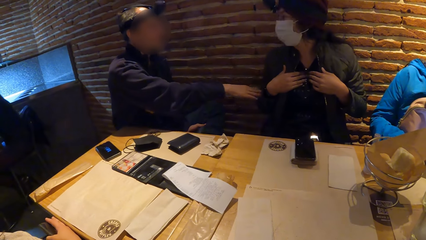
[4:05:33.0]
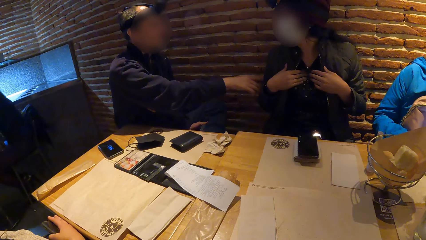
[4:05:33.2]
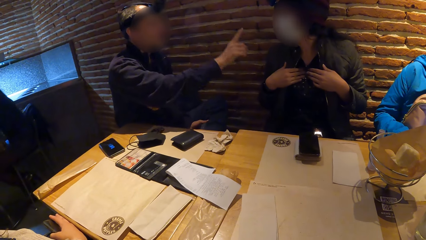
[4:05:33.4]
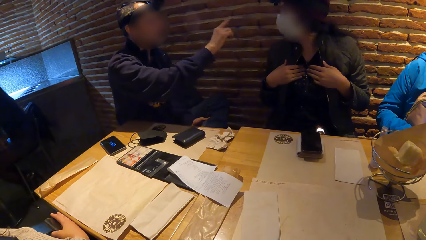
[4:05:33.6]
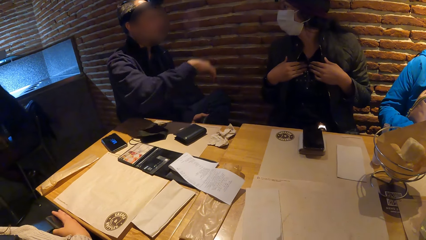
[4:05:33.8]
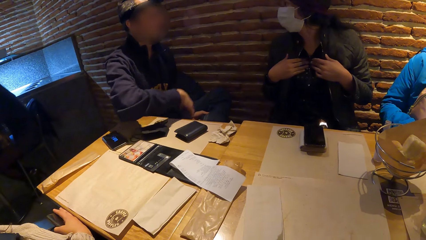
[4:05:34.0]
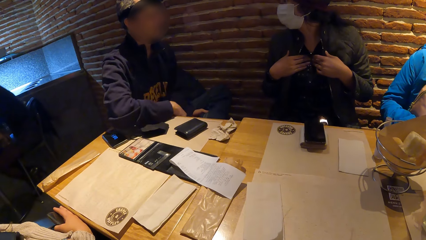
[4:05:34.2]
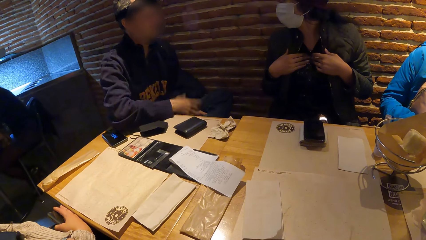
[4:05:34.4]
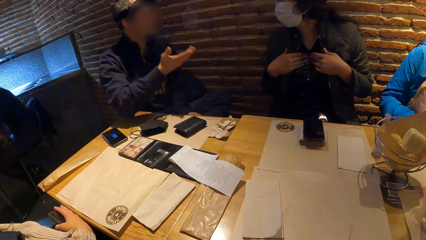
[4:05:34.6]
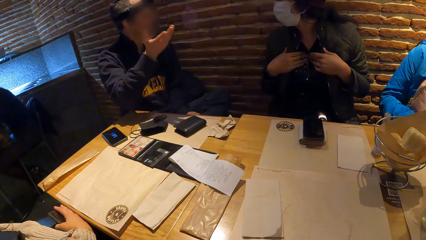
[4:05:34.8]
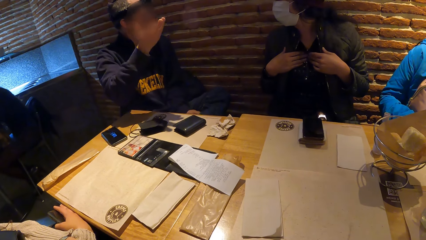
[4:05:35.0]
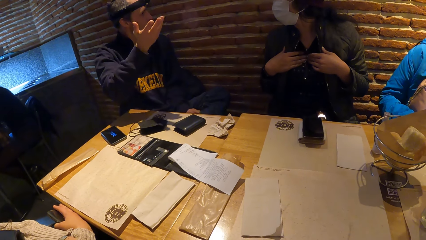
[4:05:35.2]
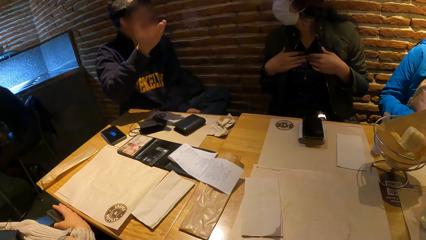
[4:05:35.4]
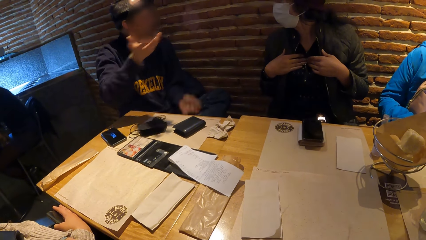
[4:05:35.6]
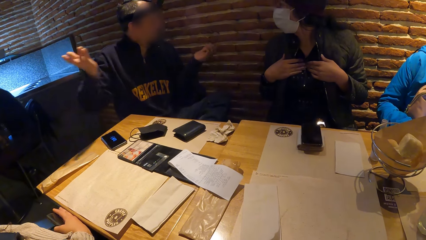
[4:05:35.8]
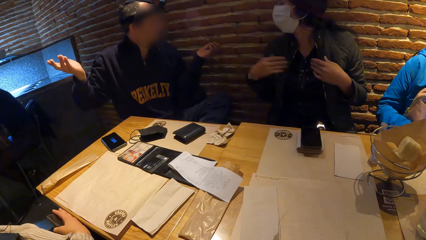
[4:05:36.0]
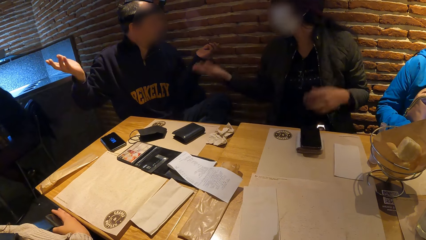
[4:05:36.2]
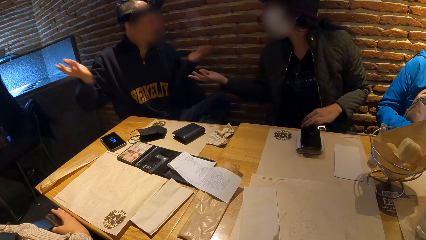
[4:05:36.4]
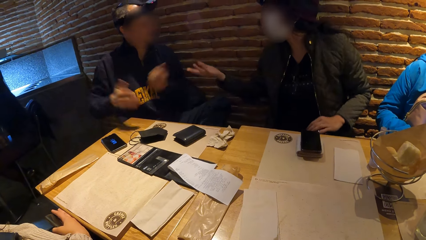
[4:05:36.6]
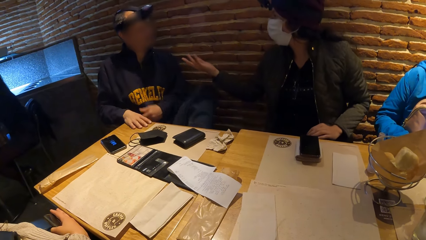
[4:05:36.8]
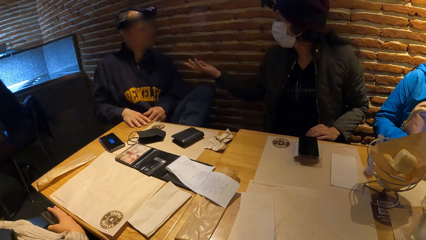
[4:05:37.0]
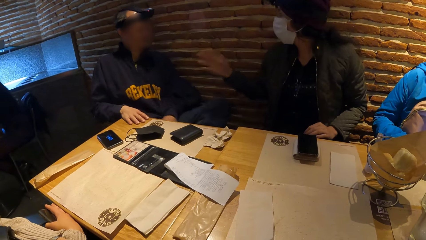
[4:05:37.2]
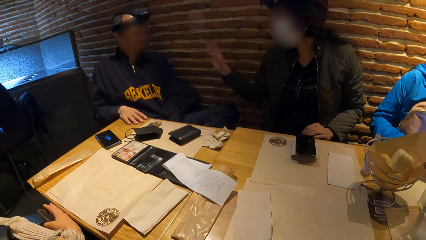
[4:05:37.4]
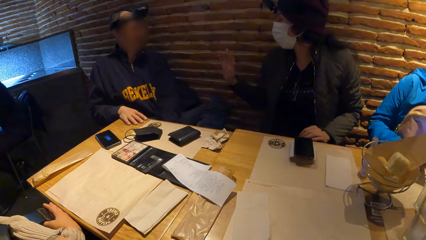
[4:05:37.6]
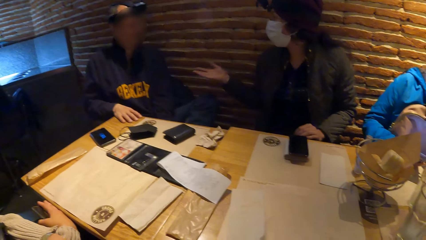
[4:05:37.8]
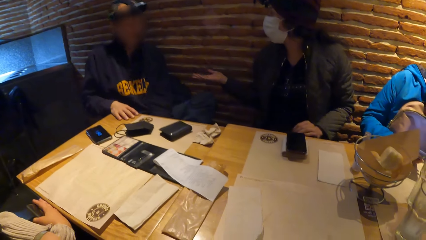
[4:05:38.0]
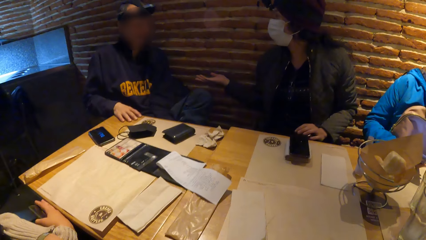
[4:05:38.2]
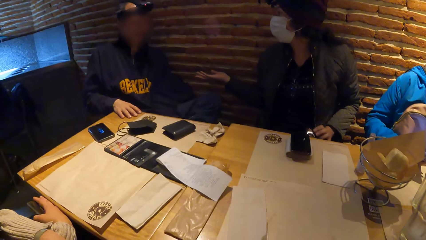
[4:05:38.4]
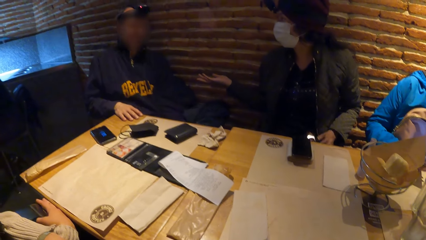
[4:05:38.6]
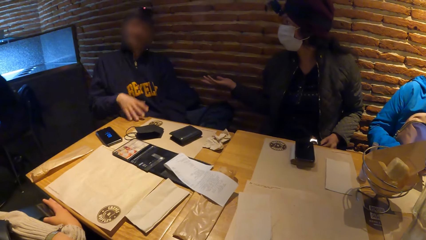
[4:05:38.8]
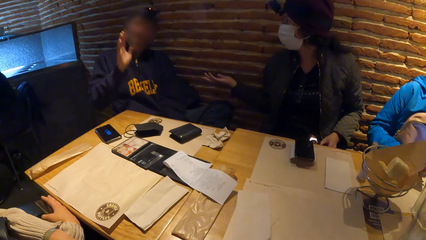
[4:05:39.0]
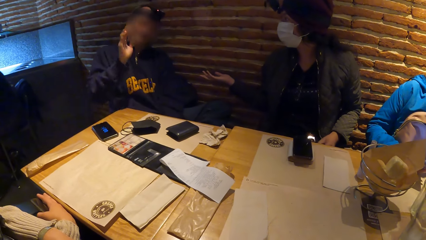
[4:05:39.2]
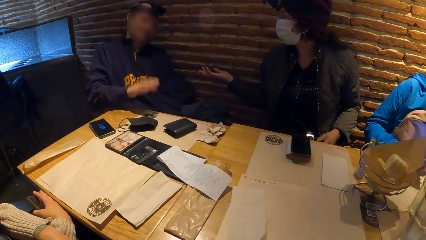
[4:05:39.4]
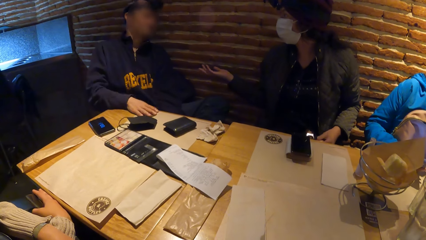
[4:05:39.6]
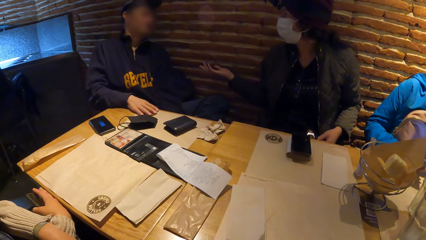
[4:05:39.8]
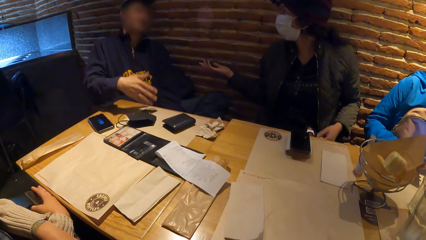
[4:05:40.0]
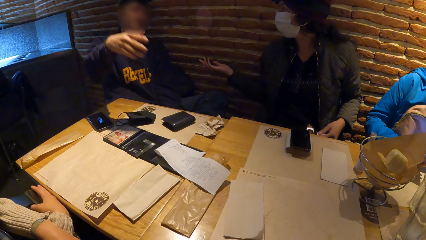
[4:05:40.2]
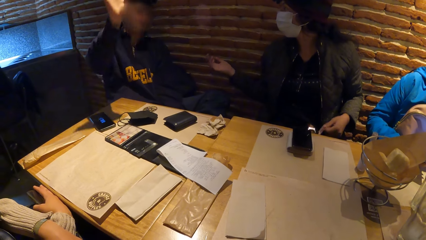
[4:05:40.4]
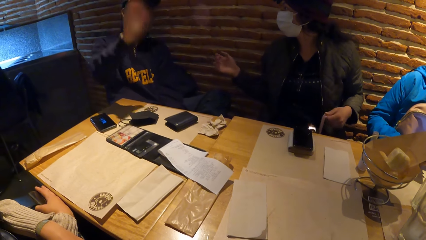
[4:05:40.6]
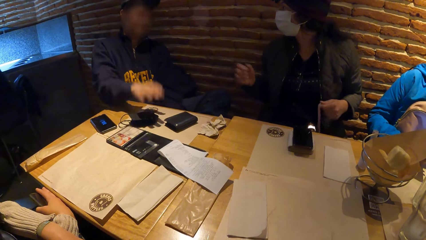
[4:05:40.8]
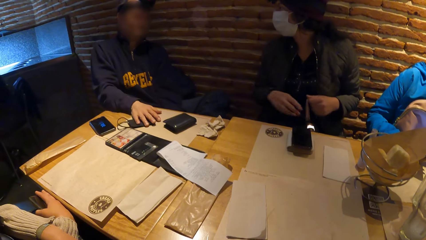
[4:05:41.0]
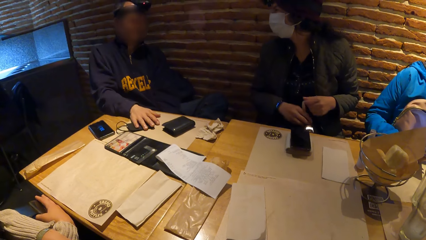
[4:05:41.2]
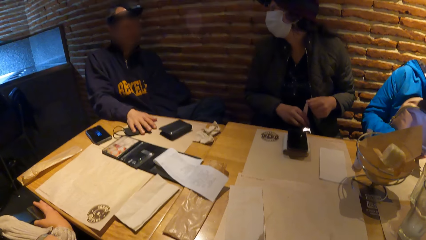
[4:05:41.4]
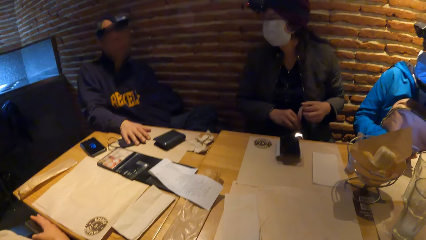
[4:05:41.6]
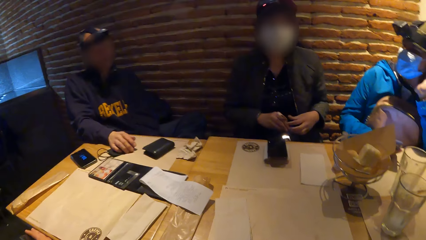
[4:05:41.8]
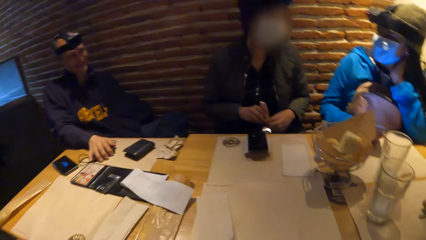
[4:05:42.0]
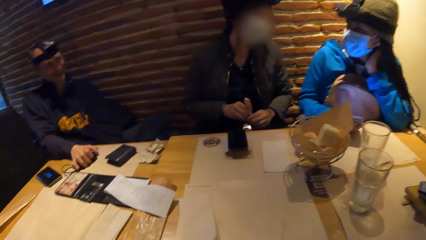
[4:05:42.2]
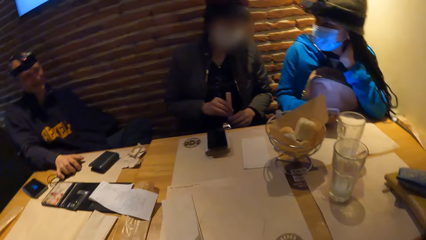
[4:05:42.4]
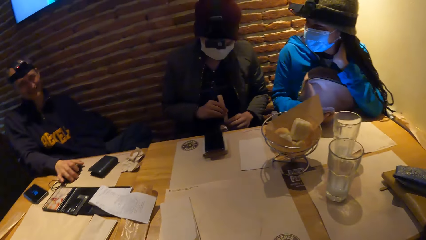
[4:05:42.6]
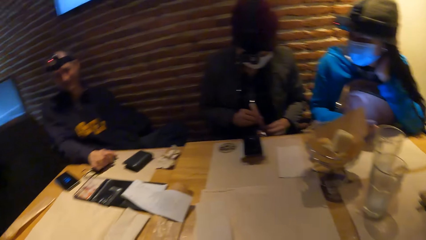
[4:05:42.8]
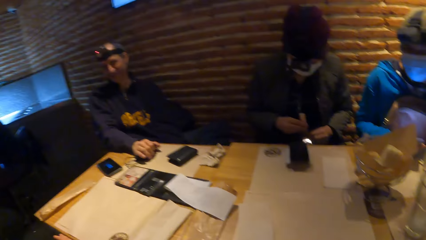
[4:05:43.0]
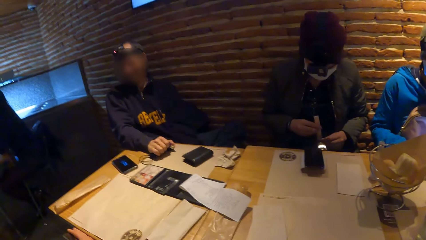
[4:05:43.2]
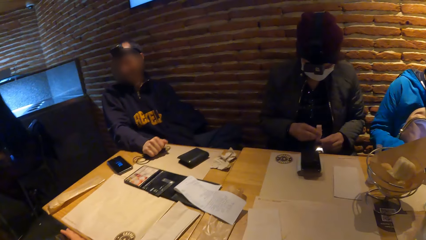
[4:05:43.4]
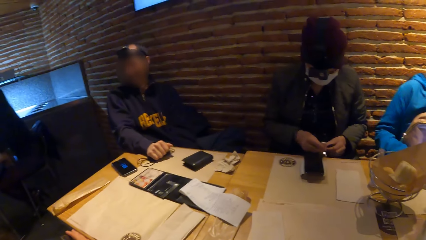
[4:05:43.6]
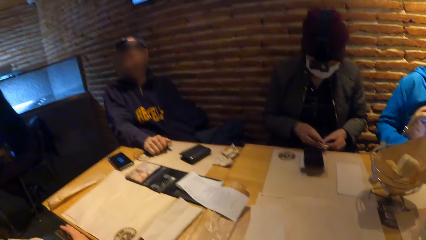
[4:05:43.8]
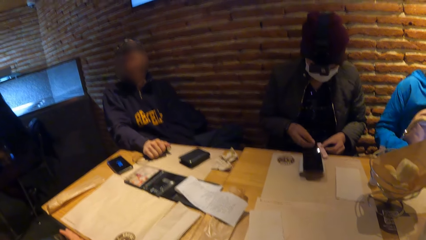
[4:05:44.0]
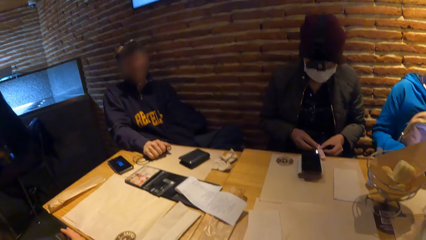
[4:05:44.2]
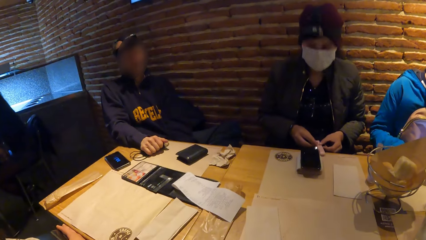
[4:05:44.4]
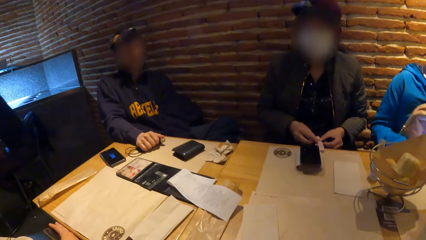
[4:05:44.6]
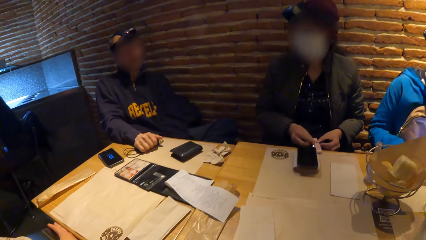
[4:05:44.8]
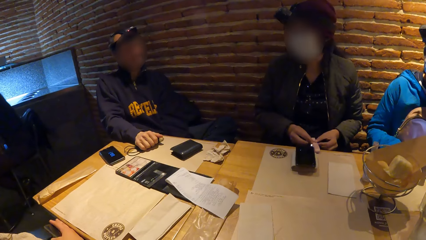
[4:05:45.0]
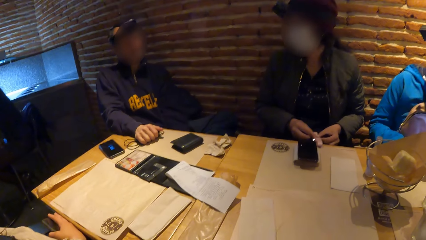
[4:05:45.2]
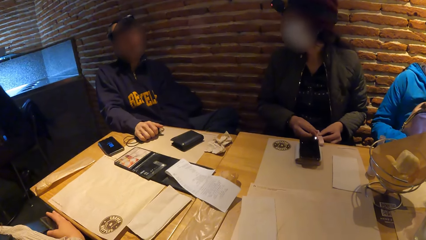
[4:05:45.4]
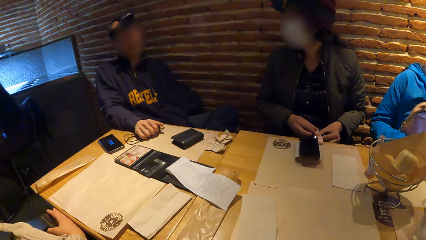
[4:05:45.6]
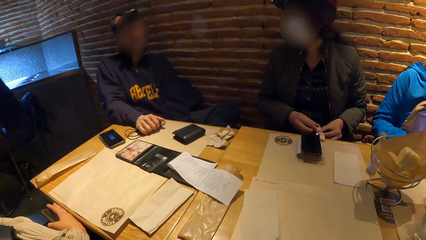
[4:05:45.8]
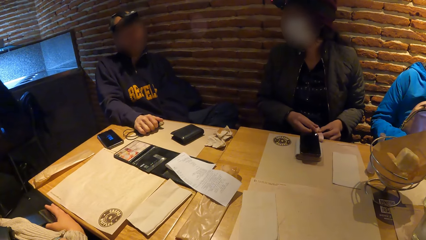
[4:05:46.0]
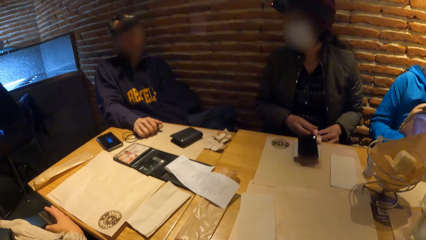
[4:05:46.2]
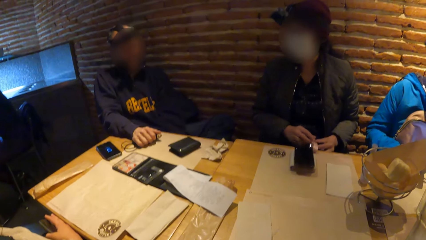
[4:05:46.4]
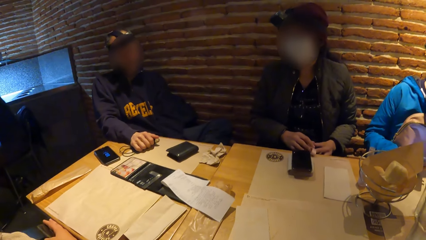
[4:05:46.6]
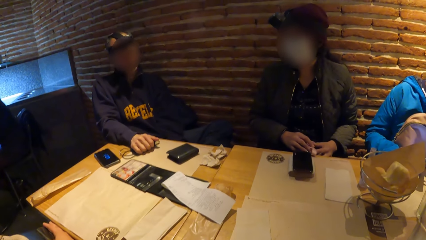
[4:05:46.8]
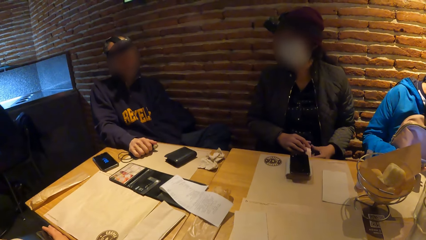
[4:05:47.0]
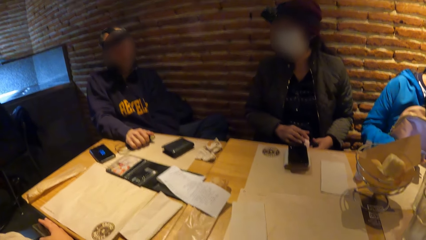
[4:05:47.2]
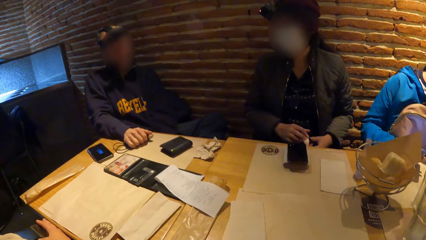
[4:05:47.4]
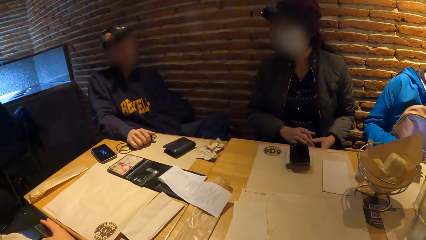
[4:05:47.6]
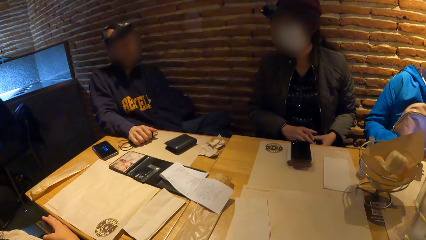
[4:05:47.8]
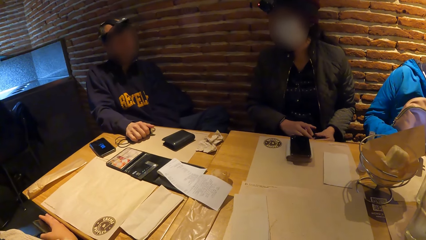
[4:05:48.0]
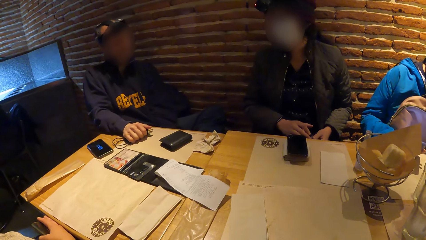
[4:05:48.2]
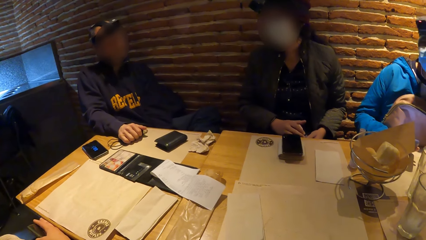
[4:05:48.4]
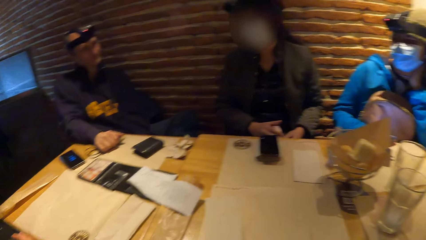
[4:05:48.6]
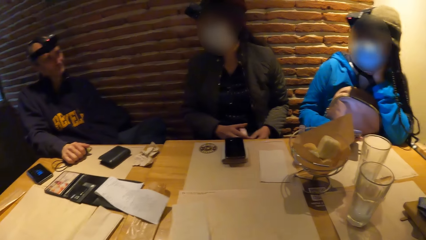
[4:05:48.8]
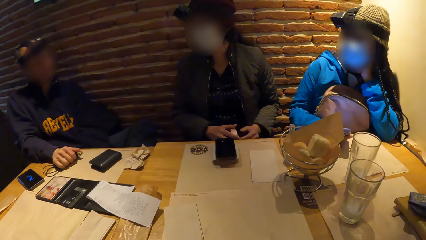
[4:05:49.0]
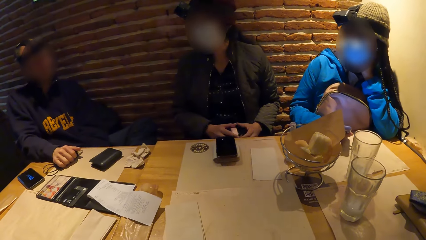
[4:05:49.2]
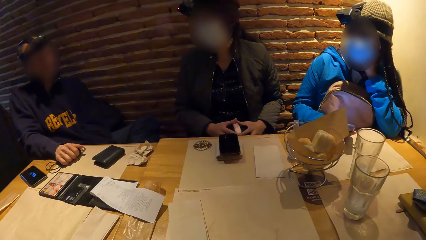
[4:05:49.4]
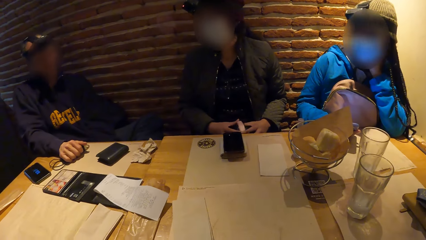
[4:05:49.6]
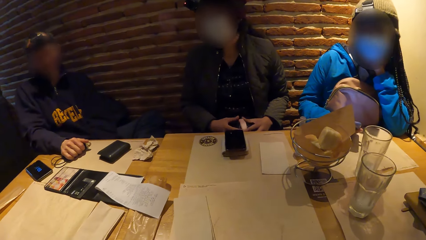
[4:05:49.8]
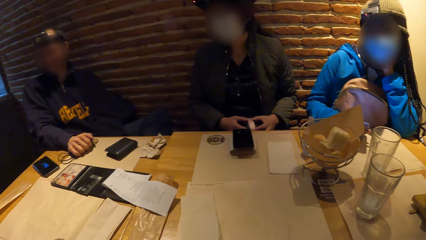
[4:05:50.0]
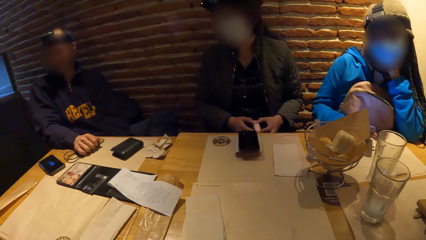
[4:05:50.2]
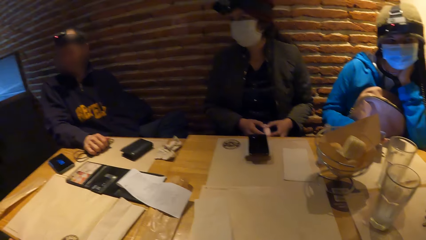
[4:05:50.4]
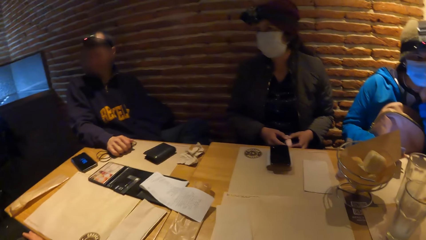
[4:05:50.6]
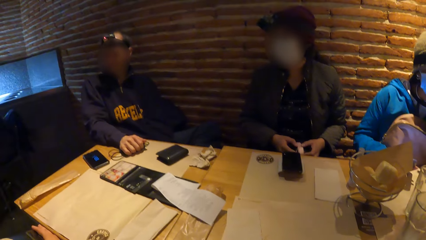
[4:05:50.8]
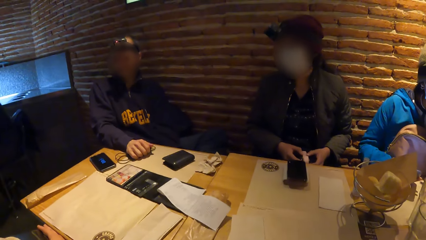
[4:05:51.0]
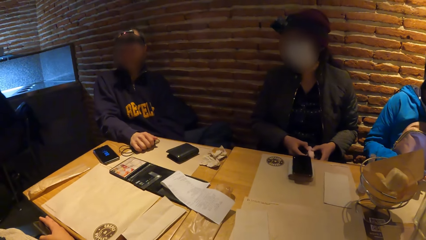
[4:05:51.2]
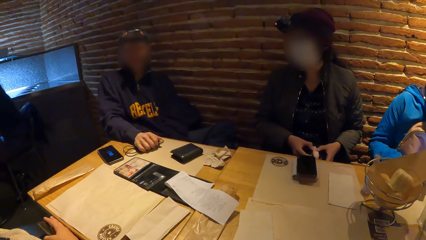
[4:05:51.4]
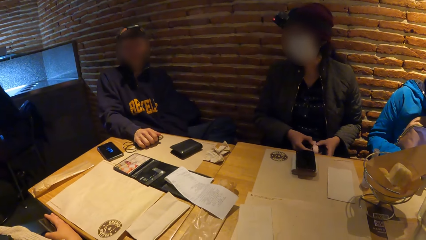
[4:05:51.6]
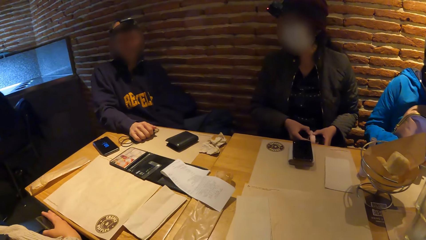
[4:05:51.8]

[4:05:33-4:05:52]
A person converses with another person, a woman, the camera wearer and another woman. The other woman converses with the first person, the first woman, the other person and the camera wearer. The first person converses with the other person, the first woman, the camera wearer and the other woman.
